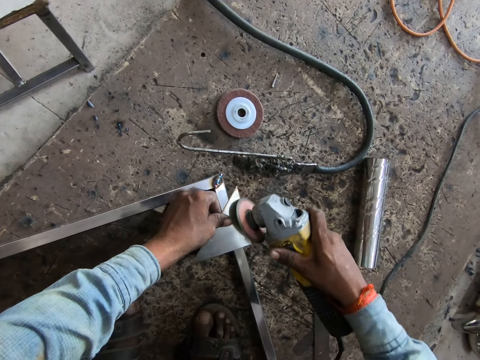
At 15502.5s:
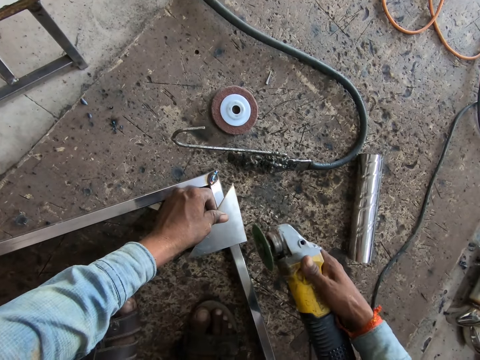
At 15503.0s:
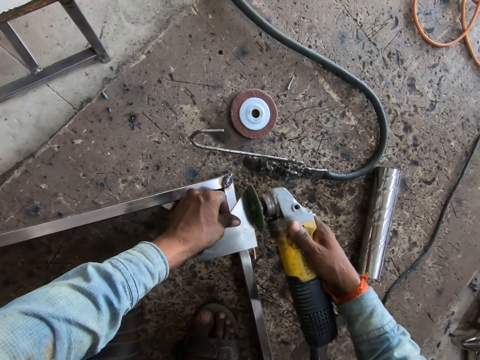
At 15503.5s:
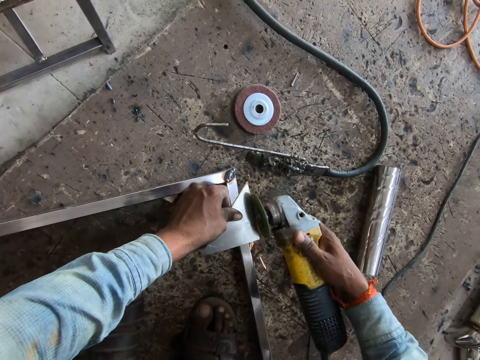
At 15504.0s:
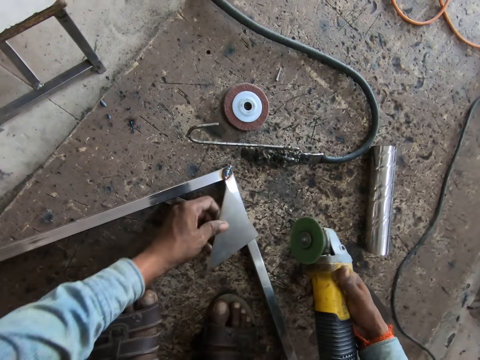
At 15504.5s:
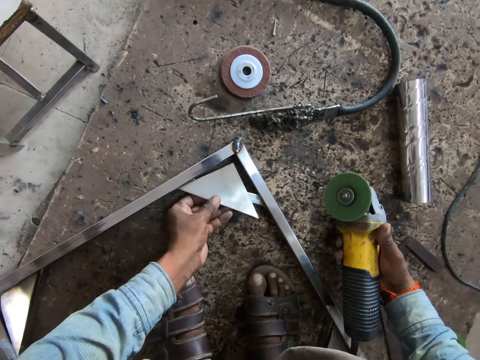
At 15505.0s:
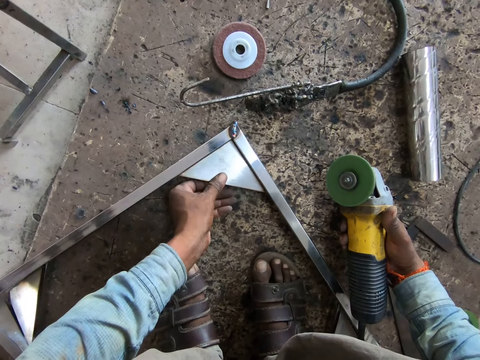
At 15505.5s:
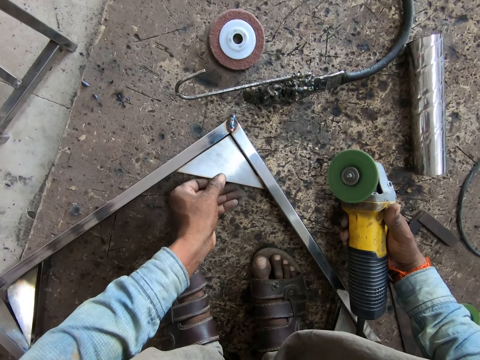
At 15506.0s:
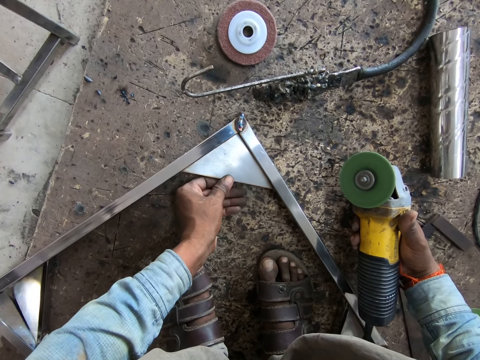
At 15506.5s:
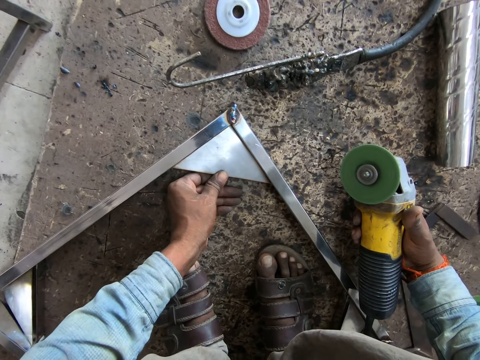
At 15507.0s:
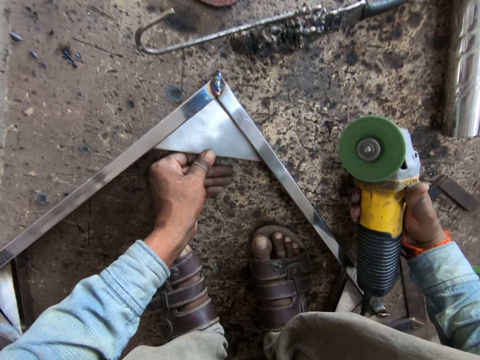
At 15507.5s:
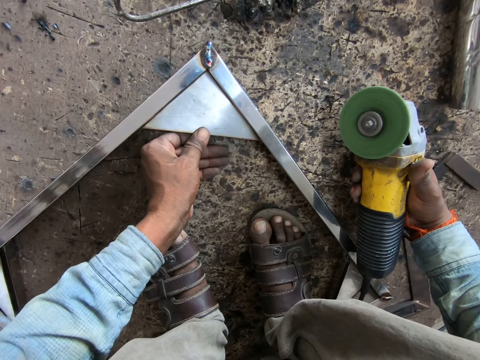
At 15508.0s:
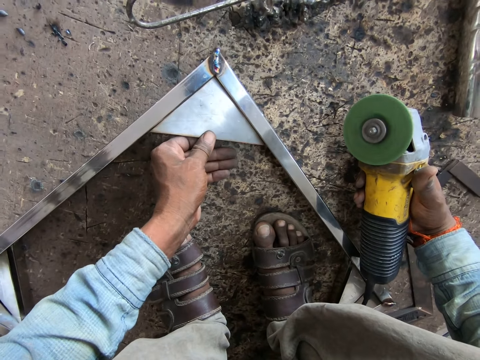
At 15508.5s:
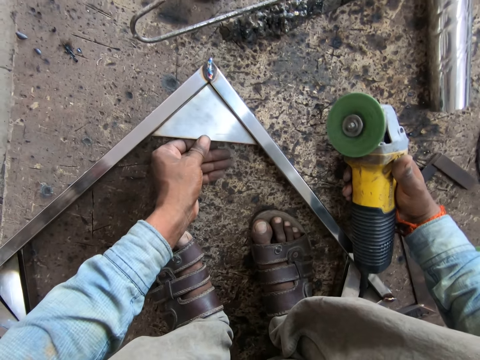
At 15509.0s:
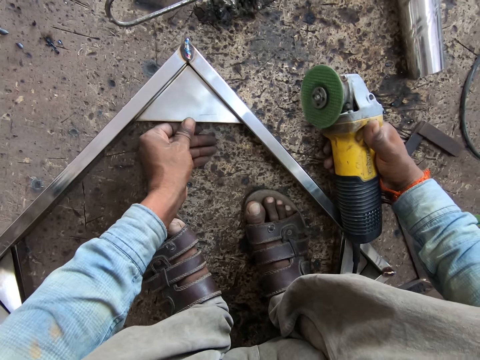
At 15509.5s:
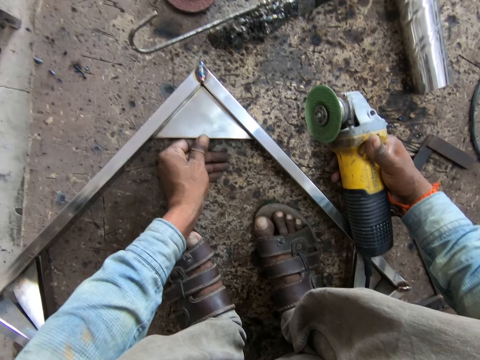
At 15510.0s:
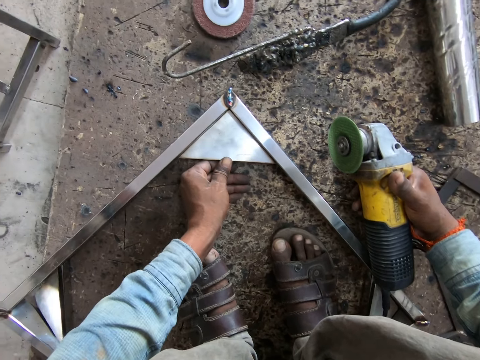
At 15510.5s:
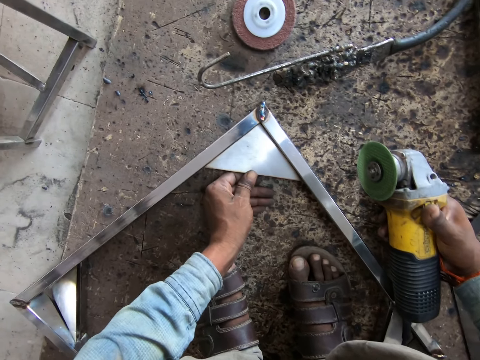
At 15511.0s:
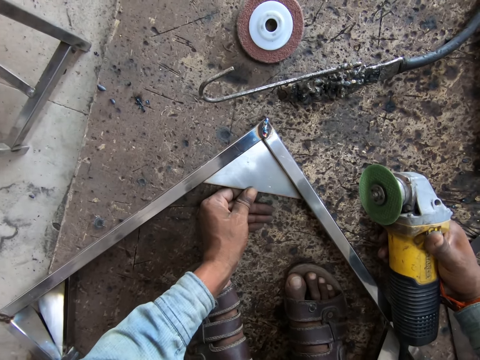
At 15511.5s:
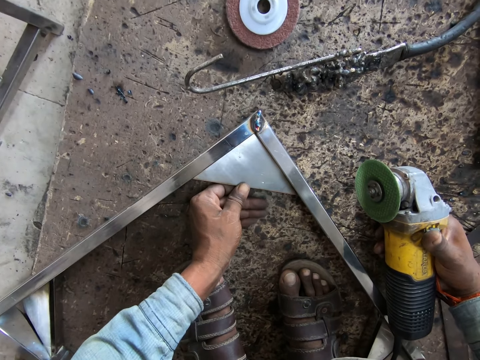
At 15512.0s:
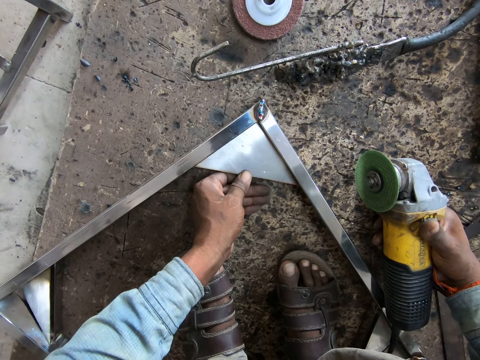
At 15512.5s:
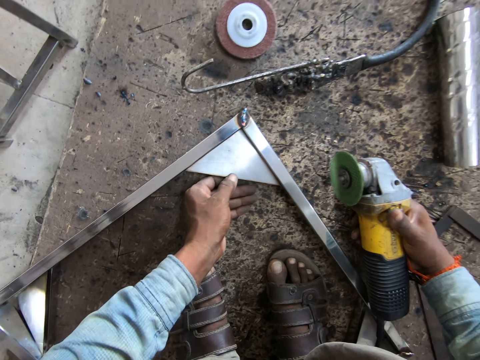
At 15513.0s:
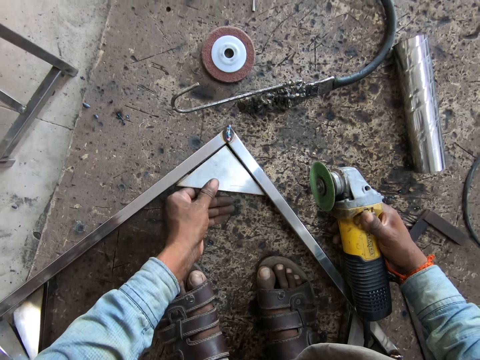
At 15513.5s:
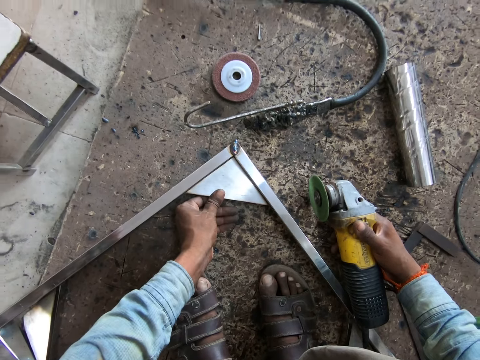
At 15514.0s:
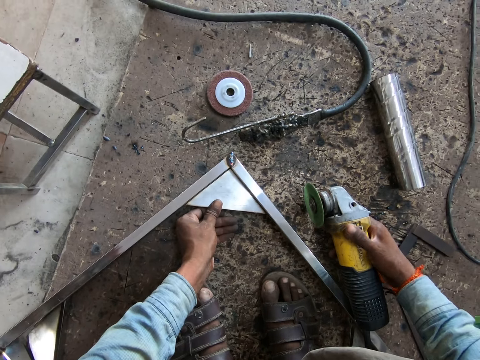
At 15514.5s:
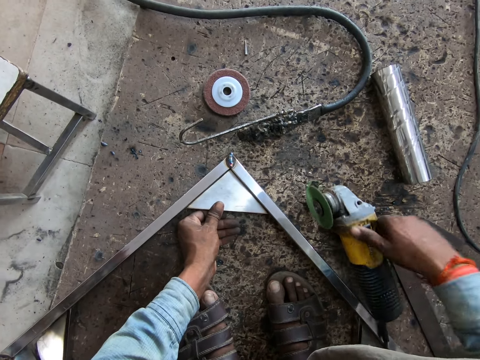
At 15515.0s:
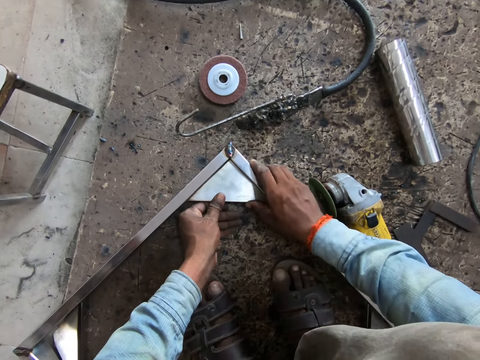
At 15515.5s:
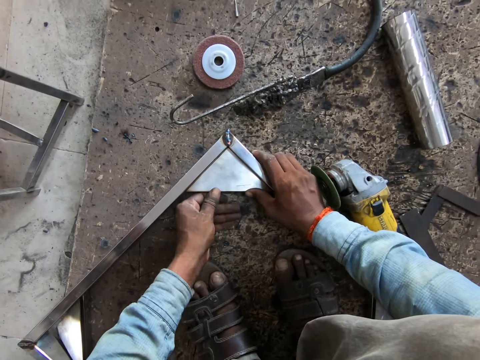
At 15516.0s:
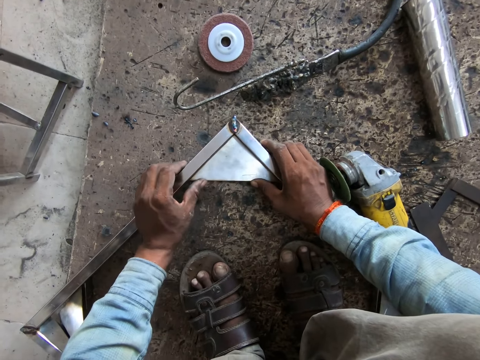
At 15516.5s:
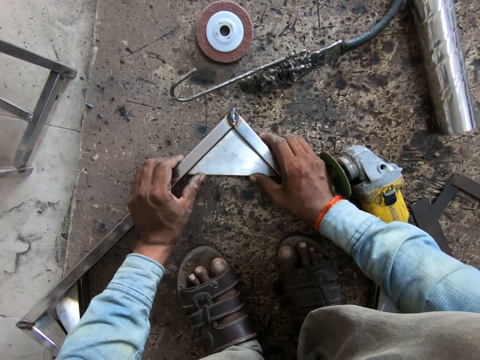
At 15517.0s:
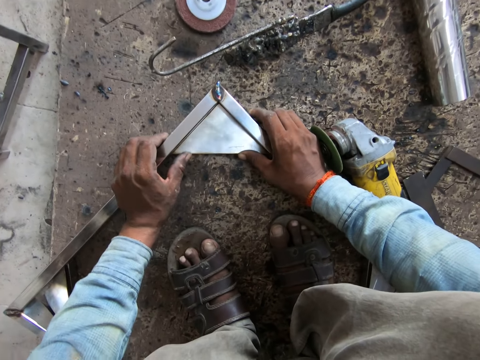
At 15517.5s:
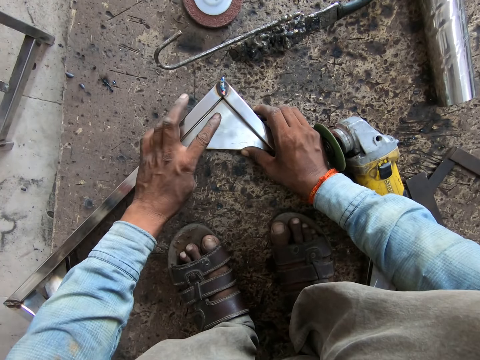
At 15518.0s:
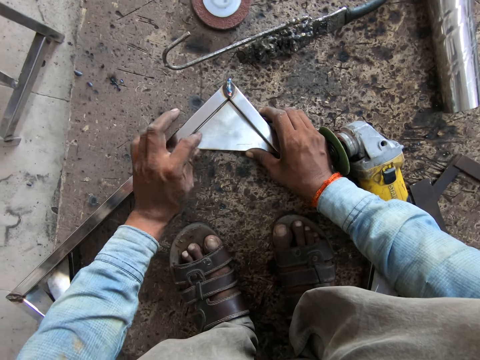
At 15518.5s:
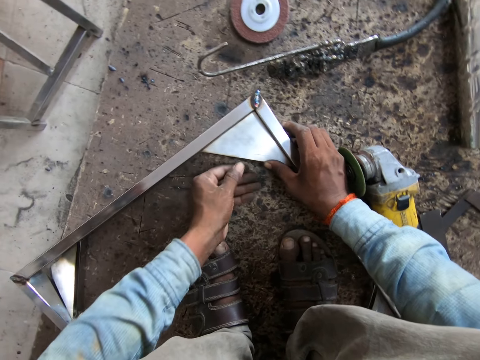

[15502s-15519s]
The camera wearer sets the angular steel plate in his left hand on the angular section of the framed rectangular steel structure. He drops the diamond cutter in his right hand on the floor. He sets the angular steel plate on the angular section of the framed rectangular steel structure with both hands.

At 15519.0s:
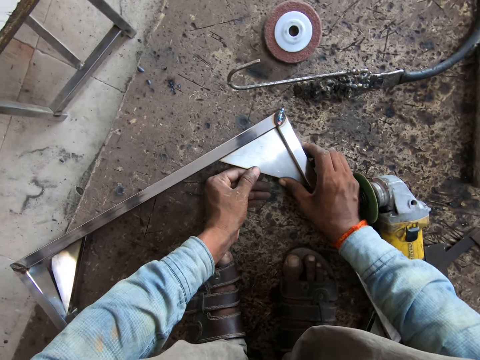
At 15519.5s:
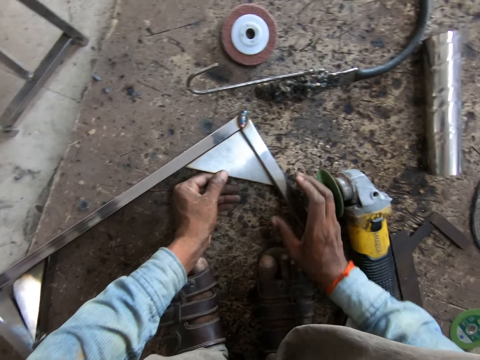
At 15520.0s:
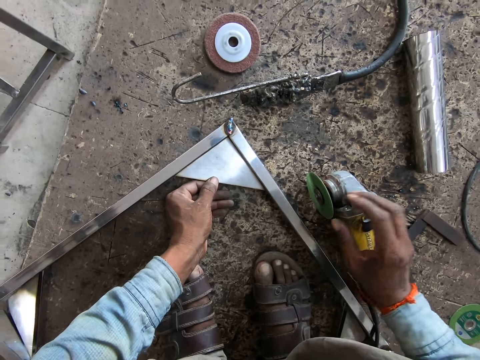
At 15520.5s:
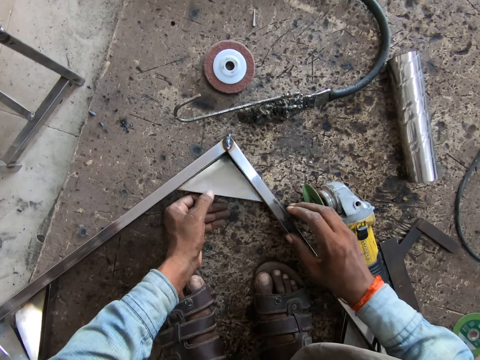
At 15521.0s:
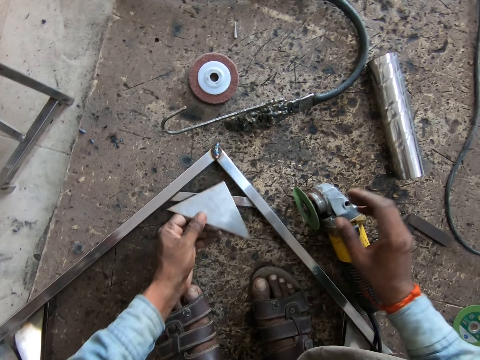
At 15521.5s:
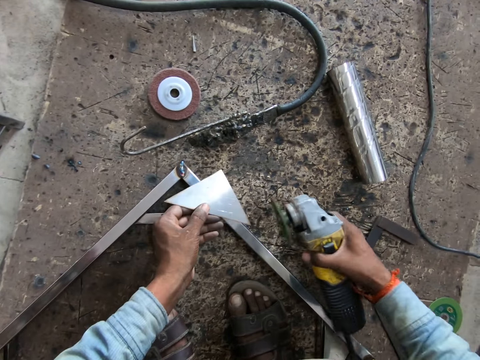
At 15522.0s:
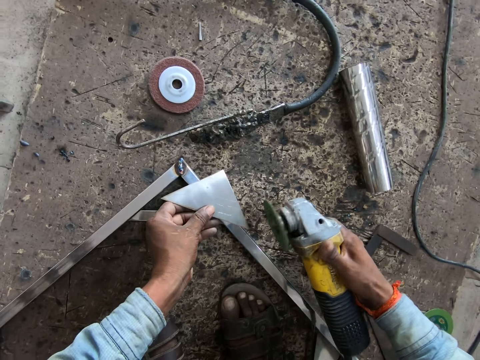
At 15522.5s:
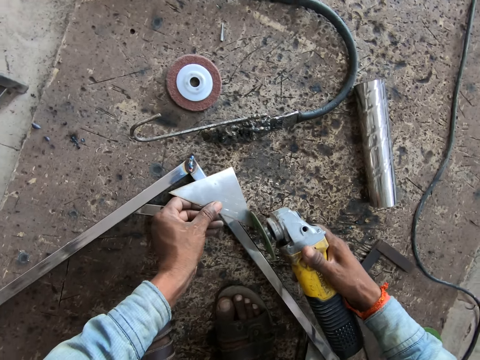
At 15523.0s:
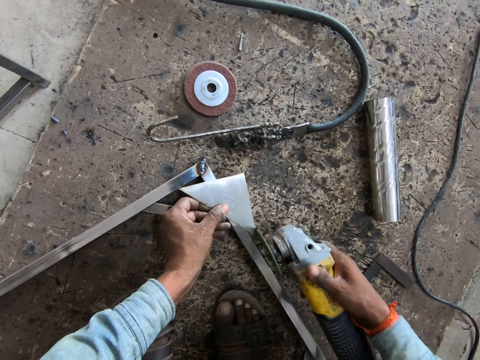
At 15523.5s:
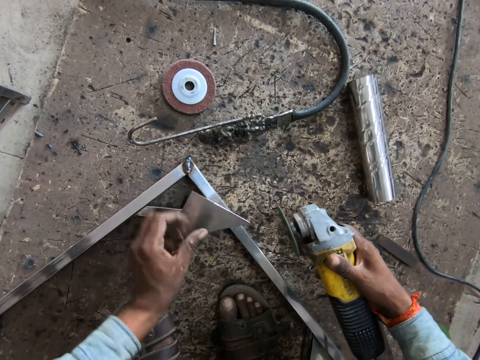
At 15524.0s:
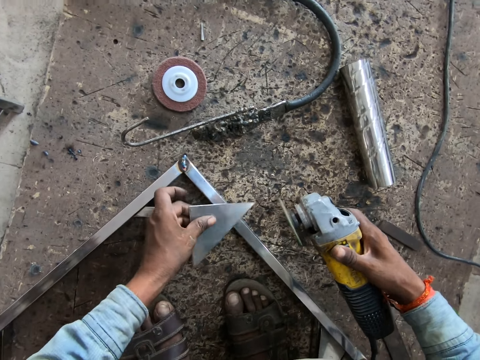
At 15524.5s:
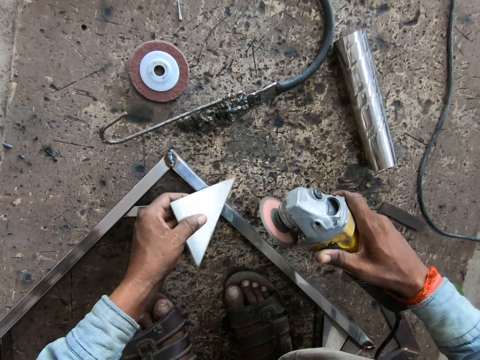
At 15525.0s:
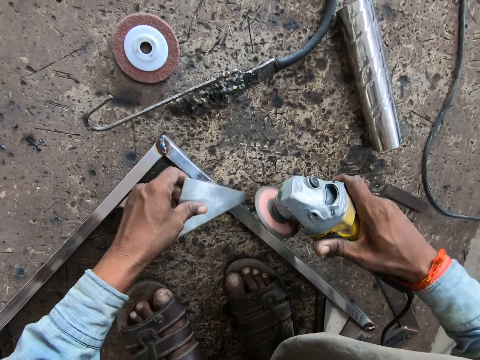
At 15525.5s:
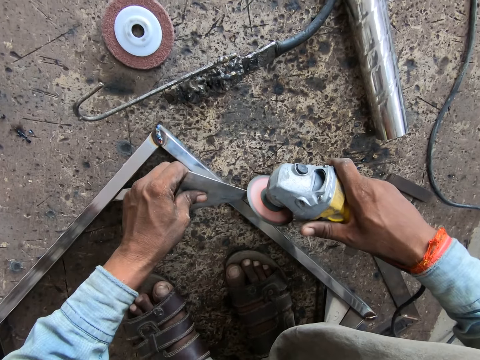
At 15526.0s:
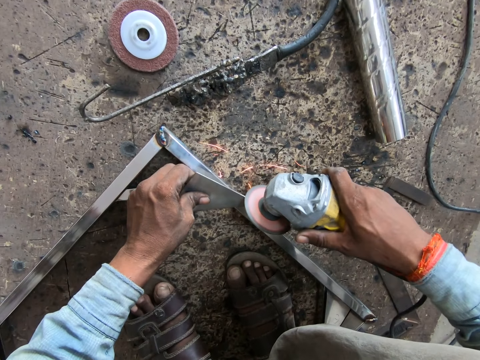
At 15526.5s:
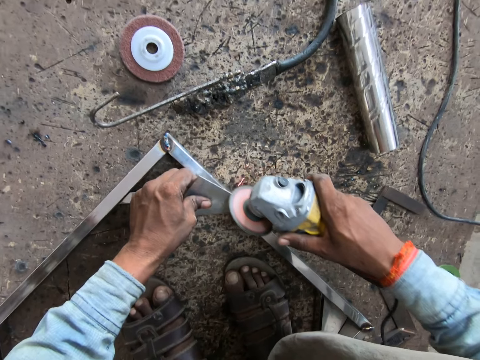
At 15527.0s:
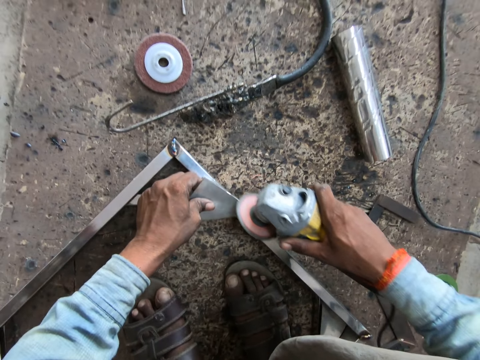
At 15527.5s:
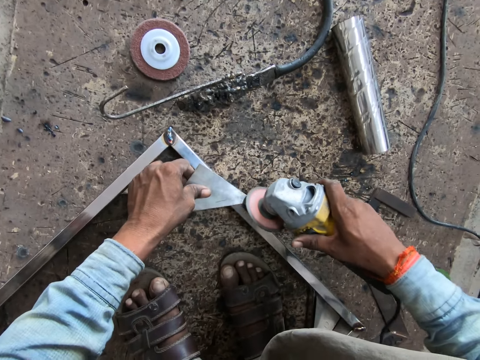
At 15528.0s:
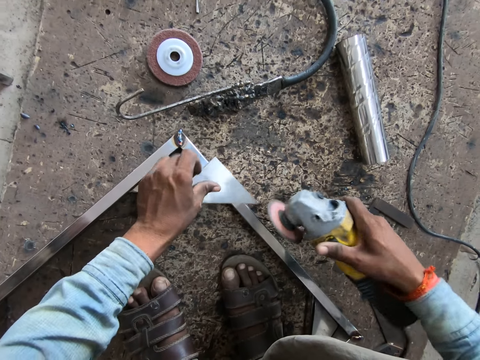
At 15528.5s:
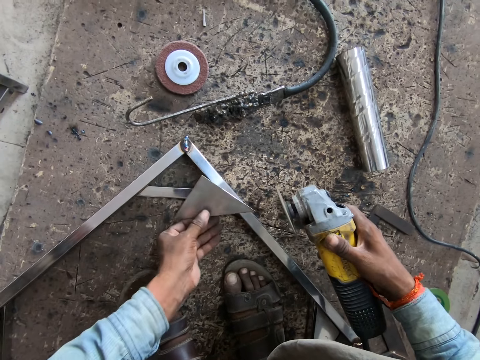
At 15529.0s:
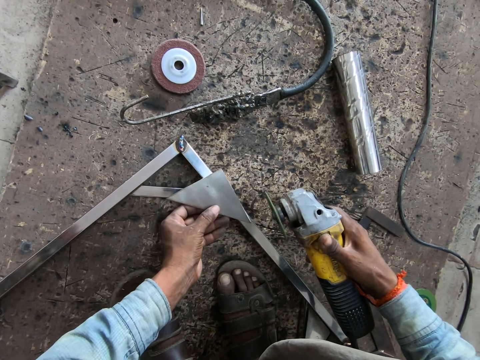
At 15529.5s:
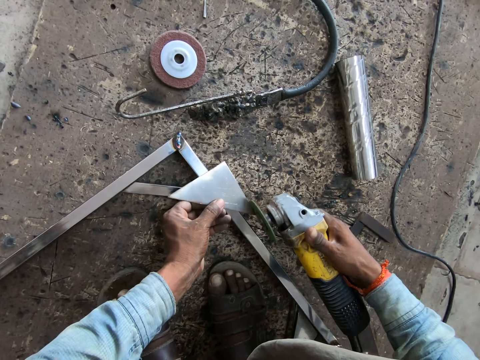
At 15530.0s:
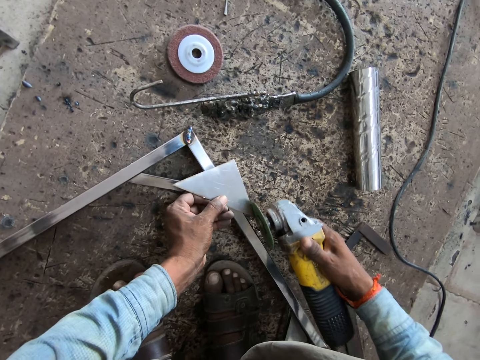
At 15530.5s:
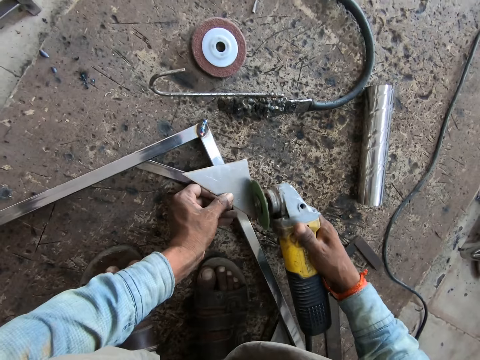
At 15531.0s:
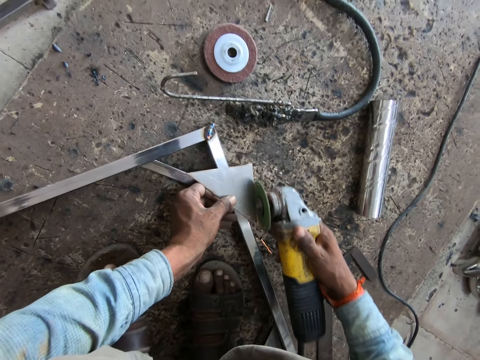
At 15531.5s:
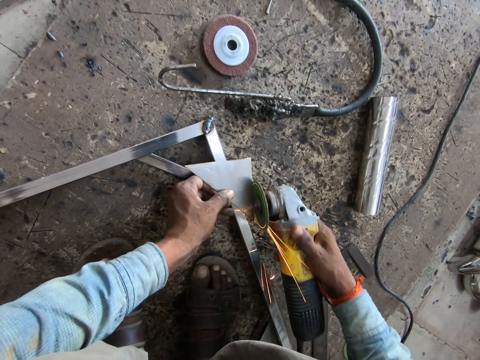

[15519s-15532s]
The camera wearer removes the angular steel plate from the angular section of the framed rectangular steel structure with his left hand. He picks up the circular saw or diamond cutter. He smoothens the sides of the angular steel plate in his left hand with the diamond cutter in his right hand.
